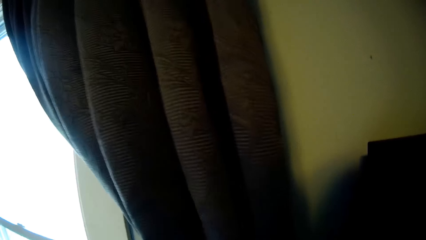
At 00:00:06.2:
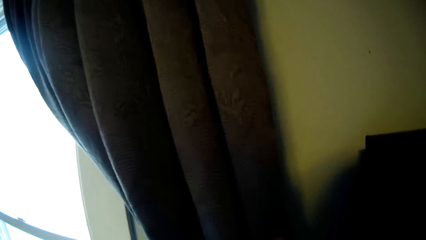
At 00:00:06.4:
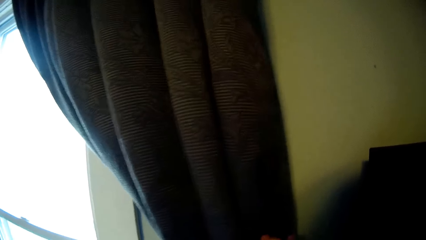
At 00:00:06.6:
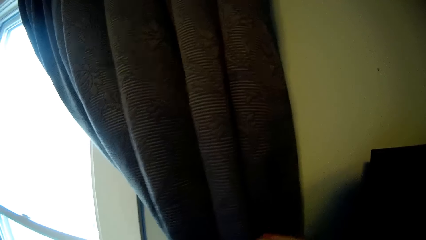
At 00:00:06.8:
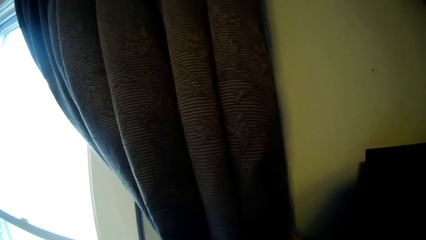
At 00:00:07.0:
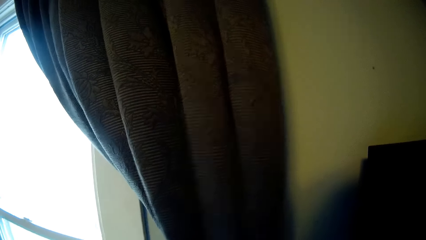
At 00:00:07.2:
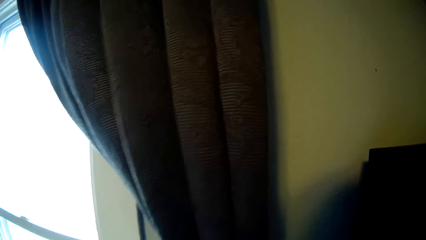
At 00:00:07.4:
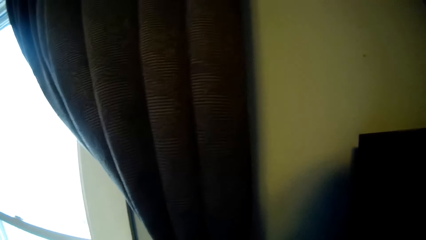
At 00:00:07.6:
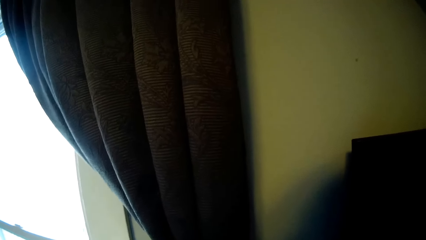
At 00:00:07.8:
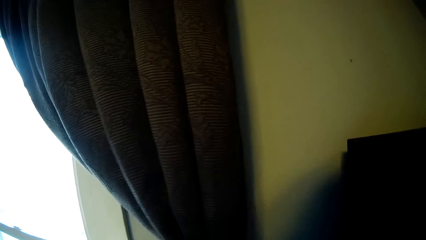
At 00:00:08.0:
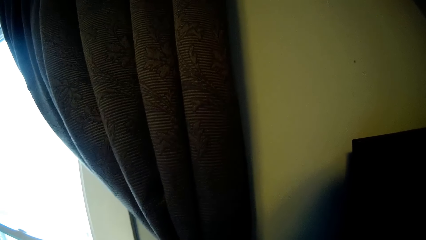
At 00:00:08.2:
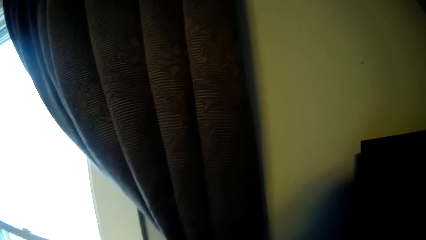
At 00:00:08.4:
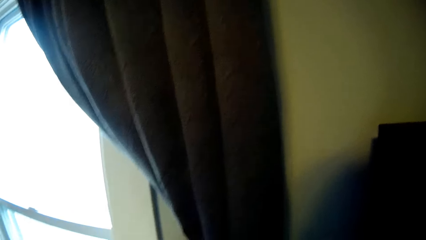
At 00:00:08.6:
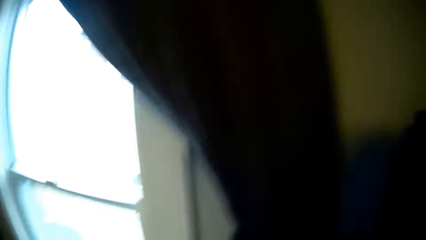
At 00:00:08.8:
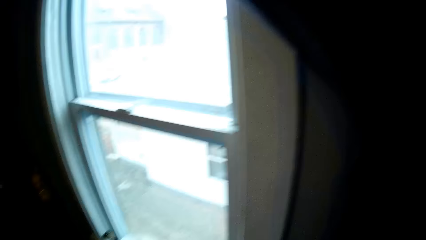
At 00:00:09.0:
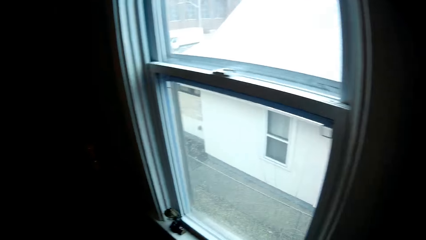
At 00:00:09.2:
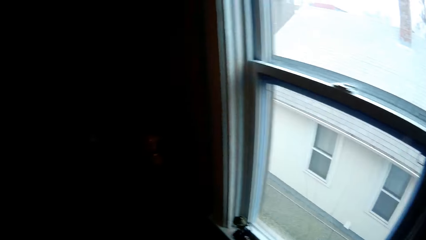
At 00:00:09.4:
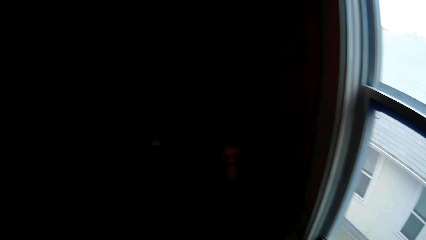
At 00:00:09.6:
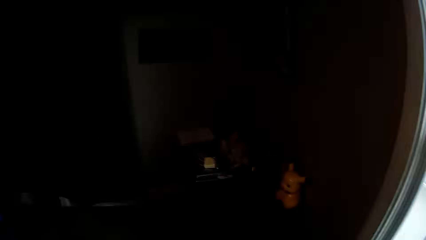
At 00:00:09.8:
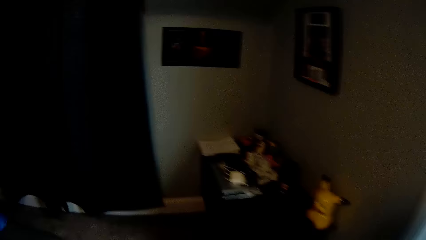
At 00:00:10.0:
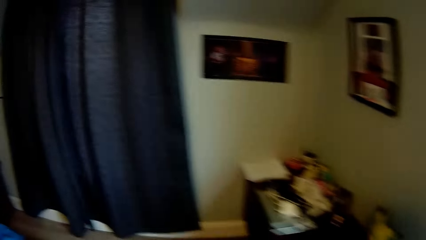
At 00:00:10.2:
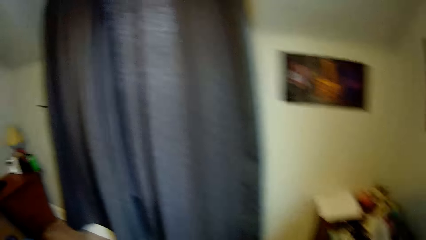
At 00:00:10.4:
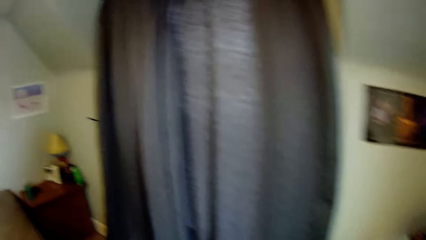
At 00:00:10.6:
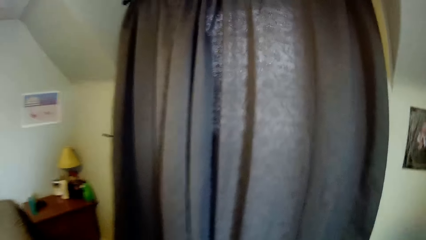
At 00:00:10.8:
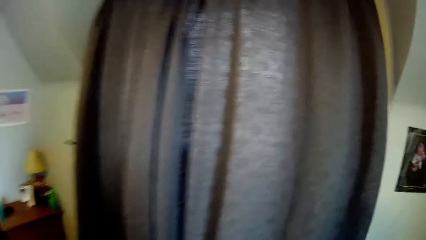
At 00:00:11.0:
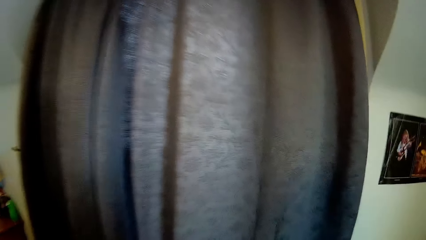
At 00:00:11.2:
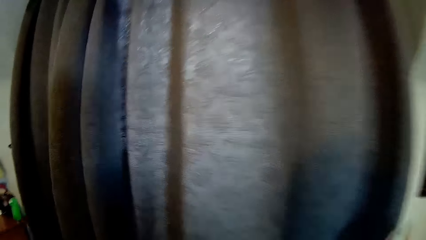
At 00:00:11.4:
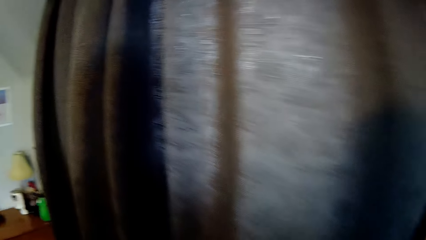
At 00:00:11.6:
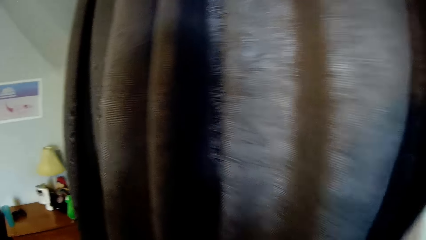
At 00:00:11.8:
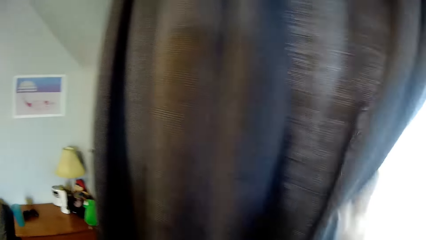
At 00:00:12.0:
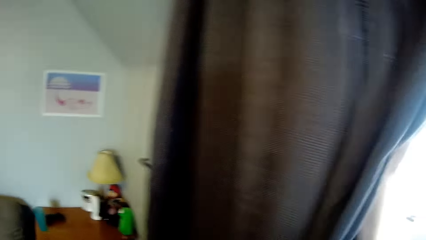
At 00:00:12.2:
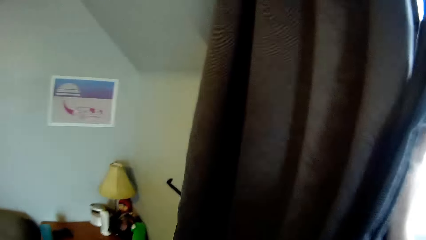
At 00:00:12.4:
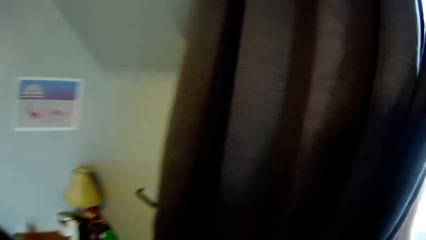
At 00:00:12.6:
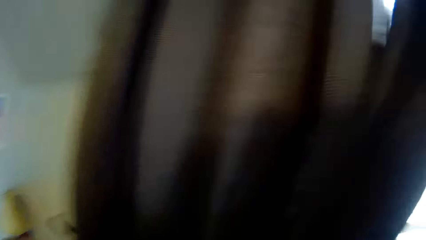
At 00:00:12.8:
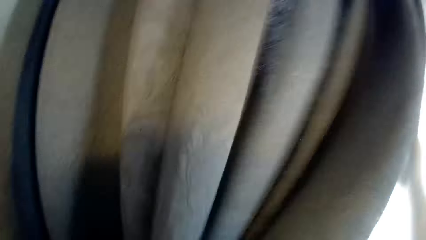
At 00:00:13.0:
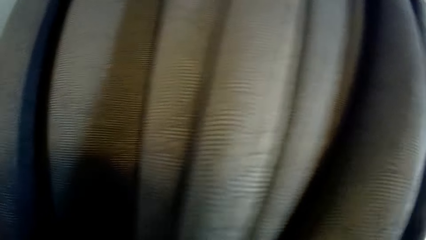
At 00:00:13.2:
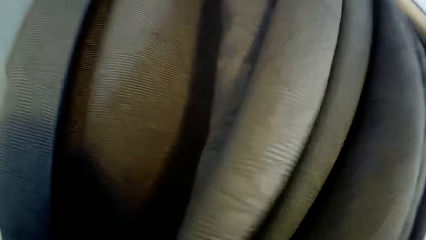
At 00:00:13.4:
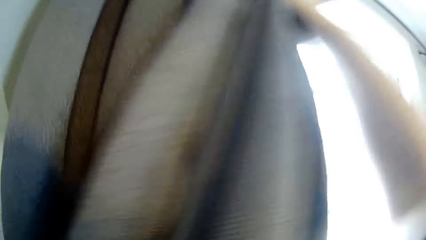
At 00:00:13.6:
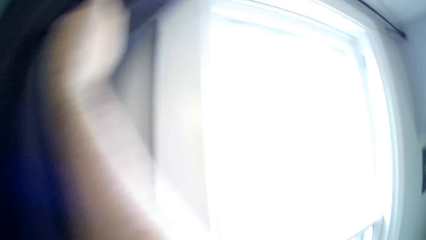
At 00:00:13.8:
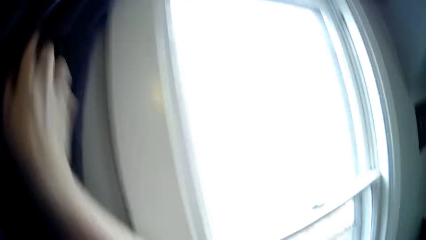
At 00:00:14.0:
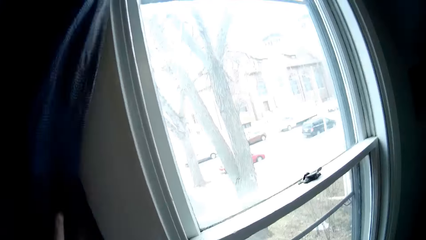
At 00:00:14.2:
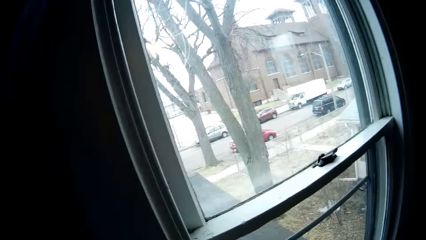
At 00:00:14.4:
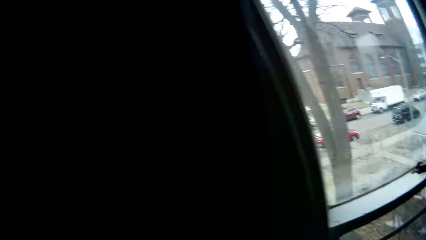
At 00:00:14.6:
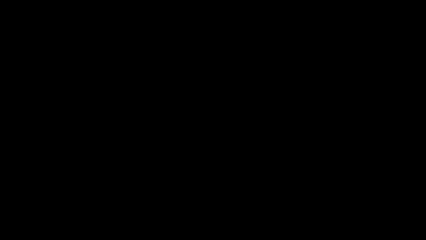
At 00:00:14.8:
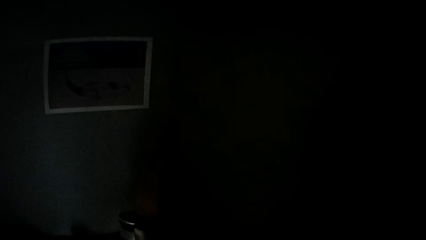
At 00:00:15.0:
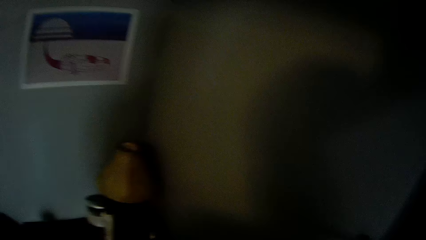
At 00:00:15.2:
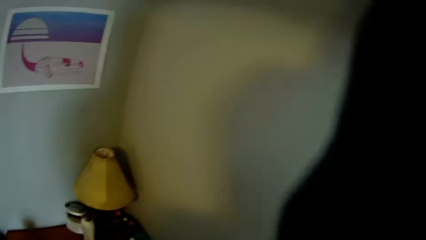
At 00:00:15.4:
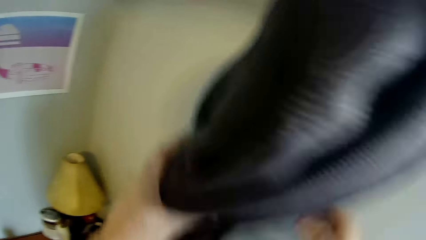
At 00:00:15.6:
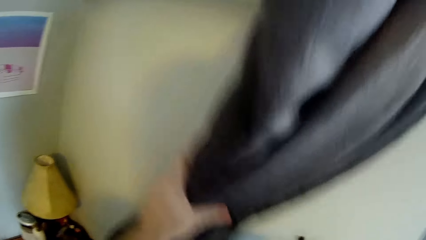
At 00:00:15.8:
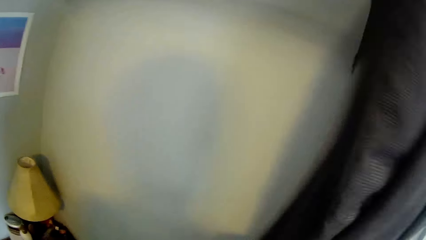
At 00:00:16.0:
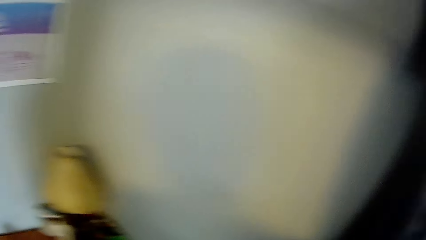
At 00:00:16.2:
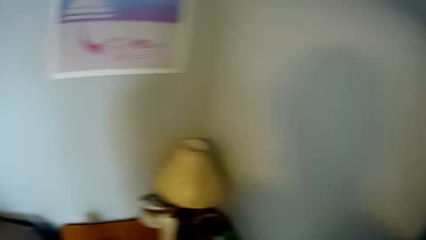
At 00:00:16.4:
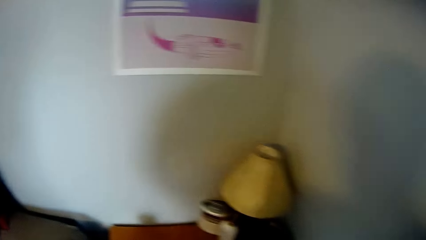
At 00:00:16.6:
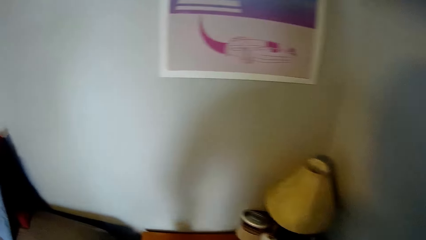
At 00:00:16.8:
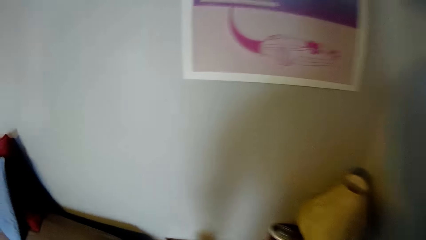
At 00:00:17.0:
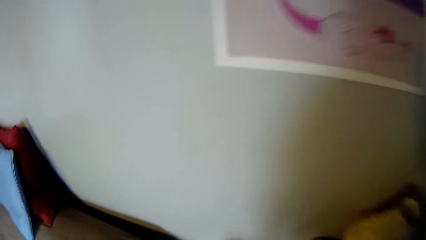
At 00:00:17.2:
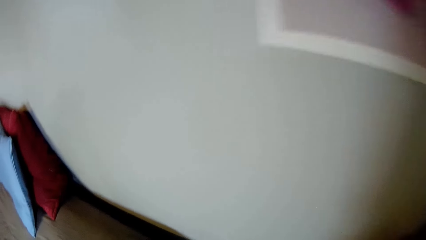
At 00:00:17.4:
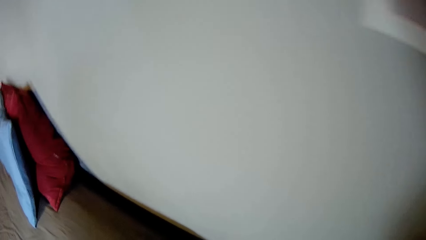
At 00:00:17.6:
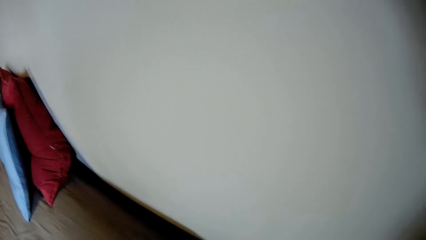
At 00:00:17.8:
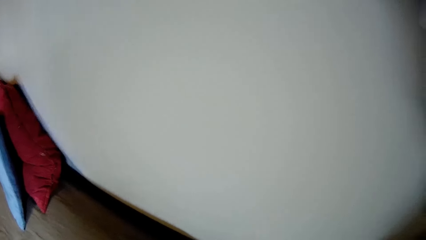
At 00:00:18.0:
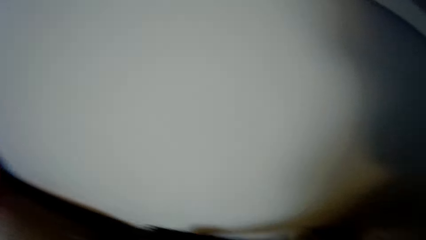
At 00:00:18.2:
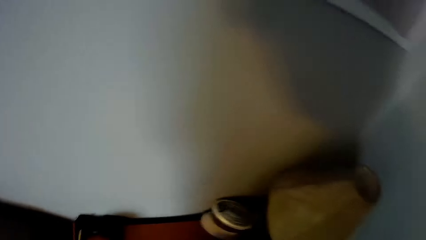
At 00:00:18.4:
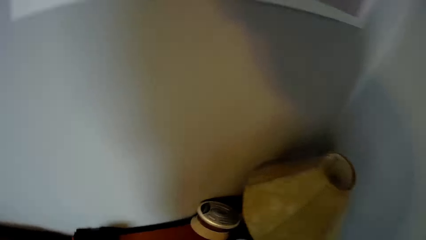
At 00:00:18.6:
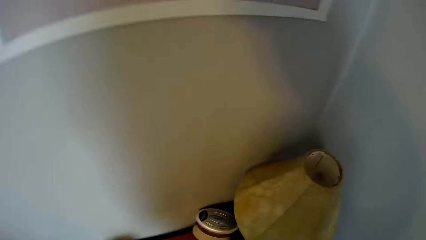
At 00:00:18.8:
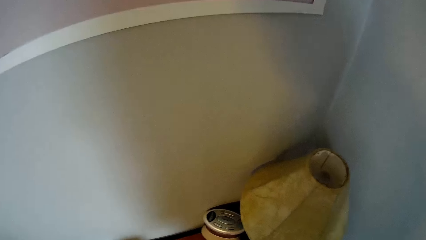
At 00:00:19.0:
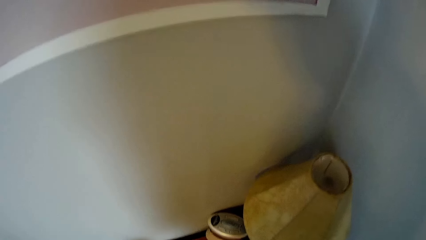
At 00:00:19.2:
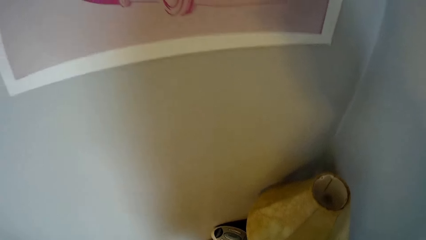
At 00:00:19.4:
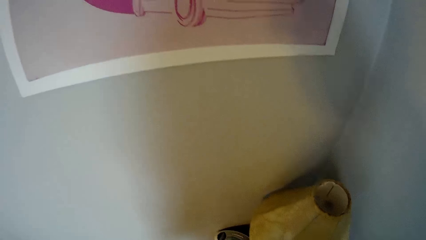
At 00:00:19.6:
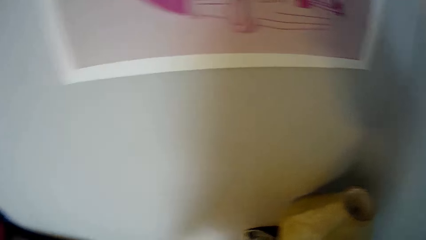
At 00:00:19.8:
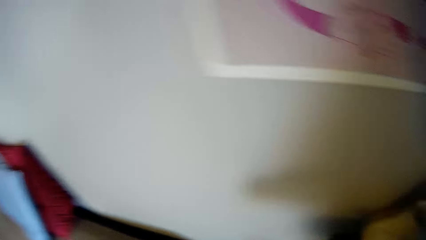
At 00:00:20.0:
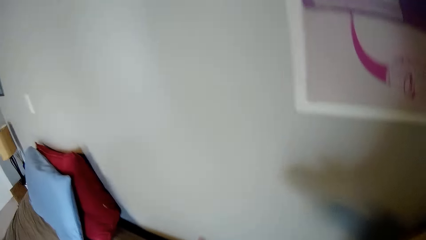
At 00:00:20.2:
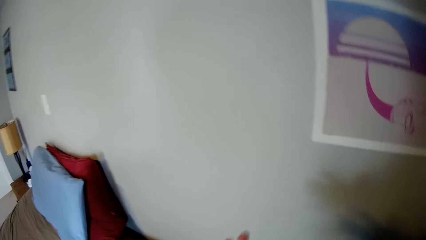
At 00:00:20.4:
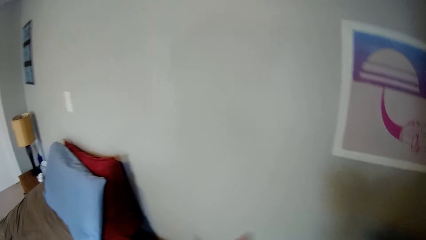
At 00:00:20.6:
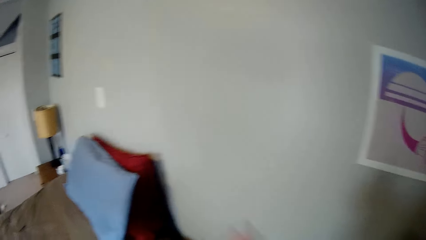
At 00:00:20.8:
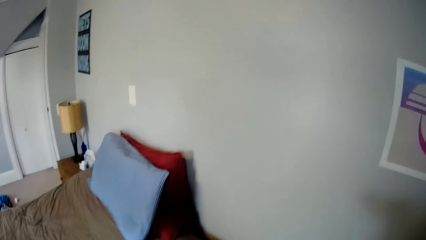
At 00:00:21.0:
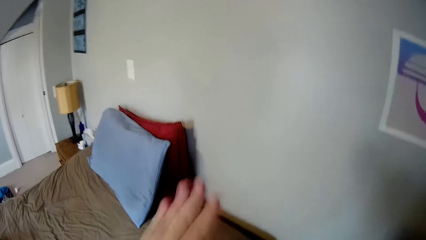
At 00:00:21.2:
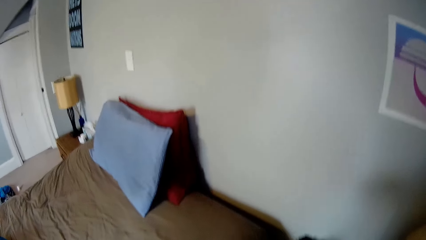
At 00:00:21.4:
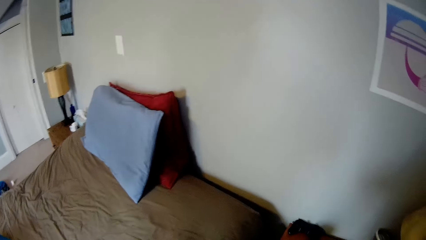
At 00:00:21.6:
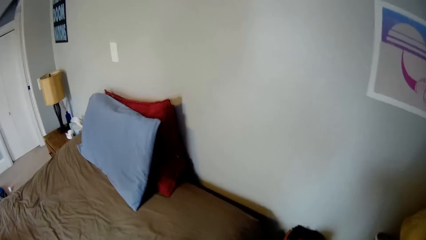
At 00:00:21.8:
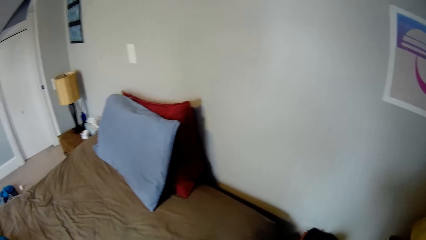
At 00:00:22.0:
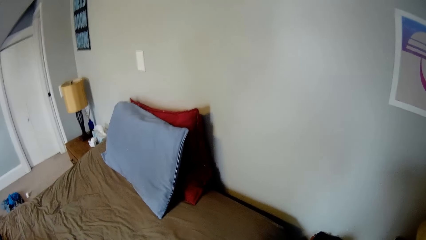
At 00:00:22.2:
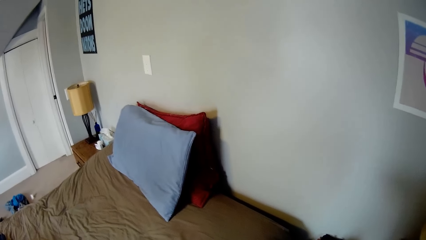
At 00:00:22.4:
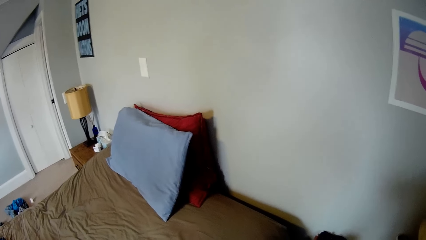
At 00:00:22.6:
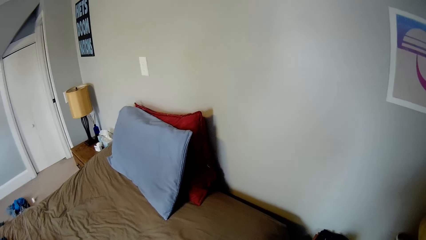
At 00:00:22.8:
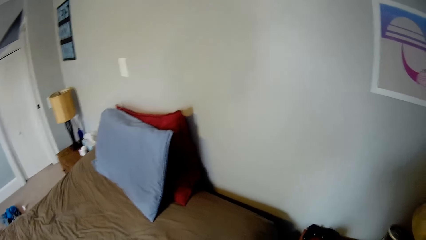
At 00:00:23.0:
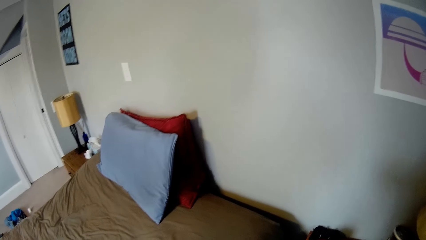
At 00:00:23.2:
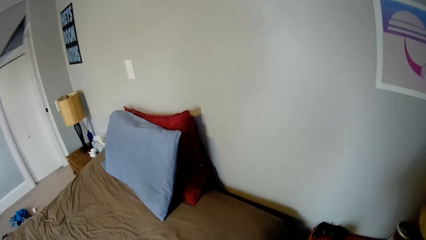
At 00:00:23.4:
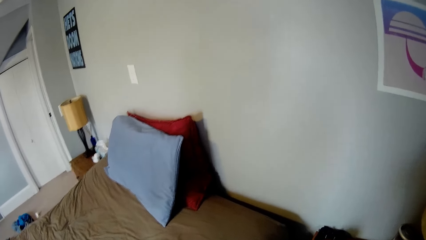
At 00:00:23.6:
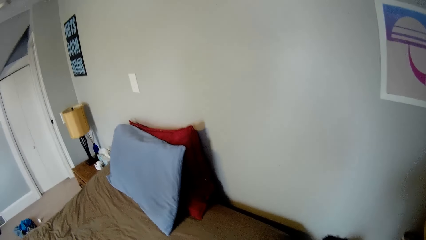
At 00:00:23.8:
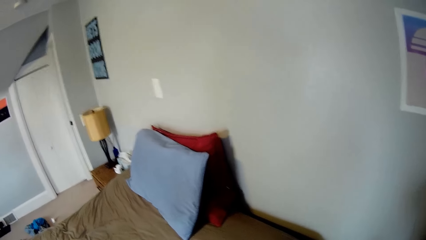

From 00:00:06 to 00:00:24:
The camera wearer puts the curtain on the curtain holder. He moves to the next curtain. He walks around the room. He opens the curtain and flips the curtain. He touches something. He walks around the room. He rubs his hands.
